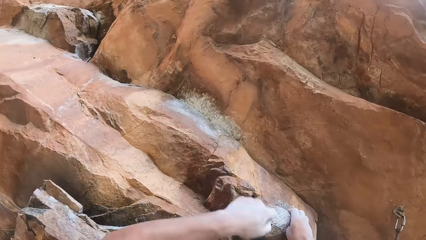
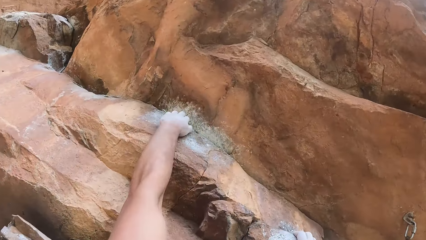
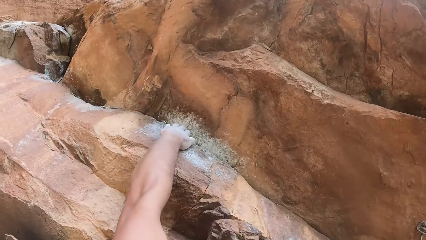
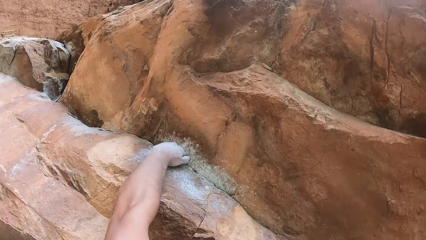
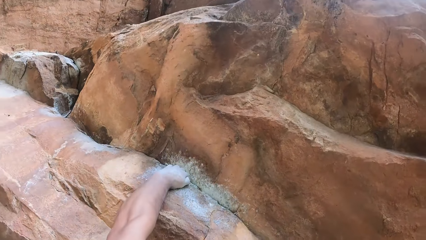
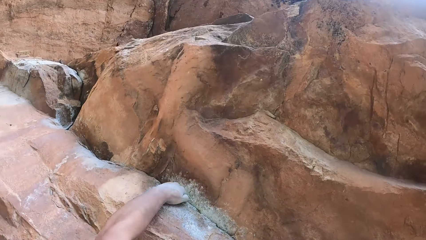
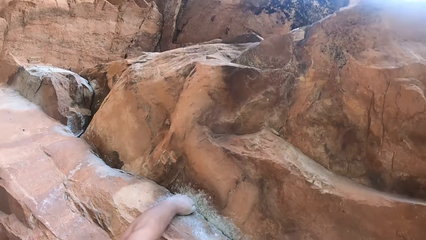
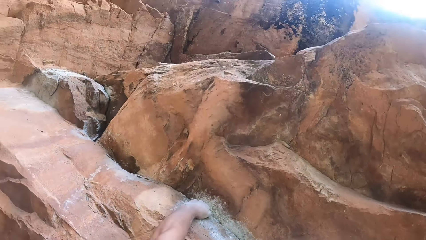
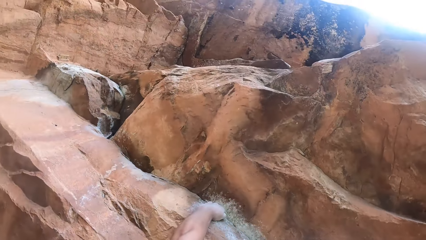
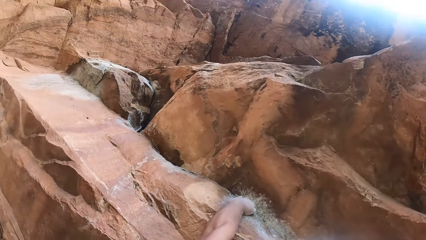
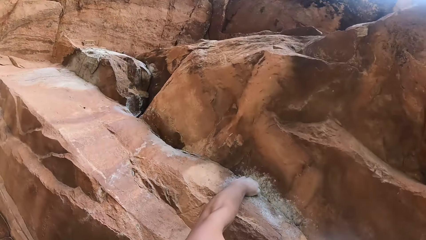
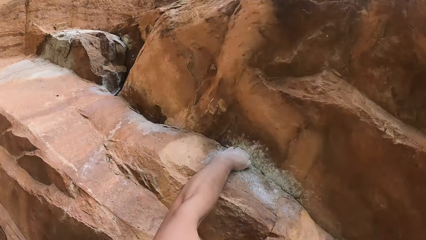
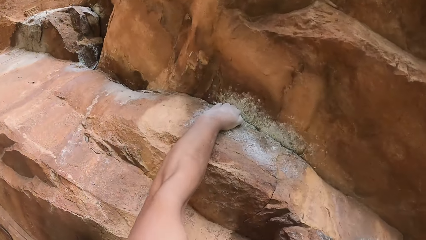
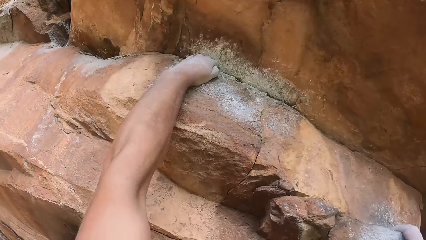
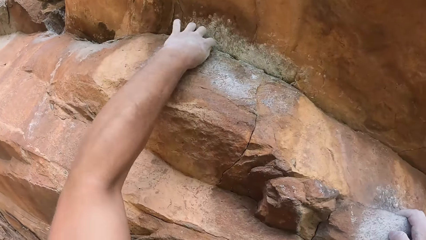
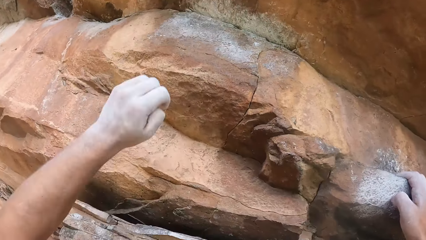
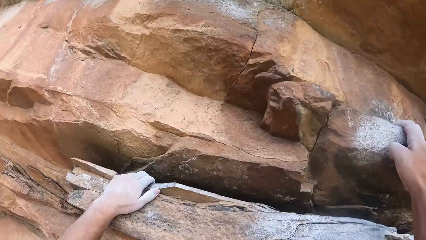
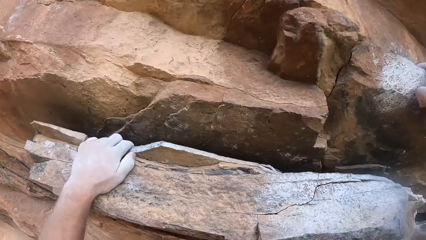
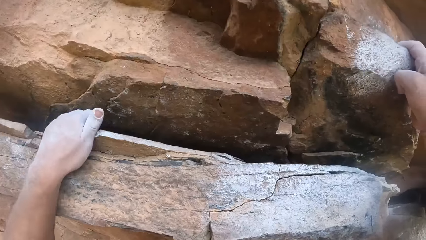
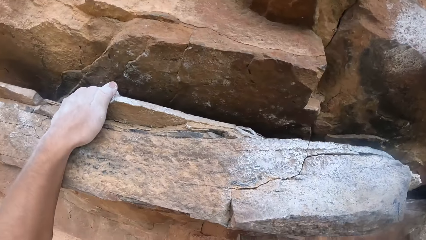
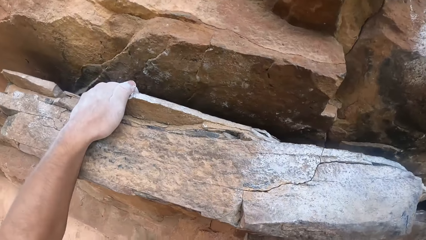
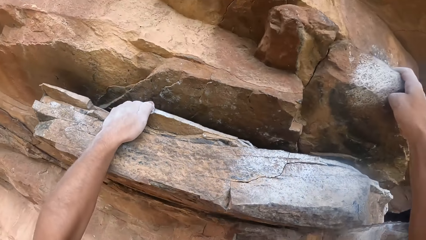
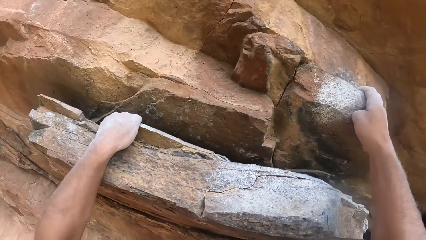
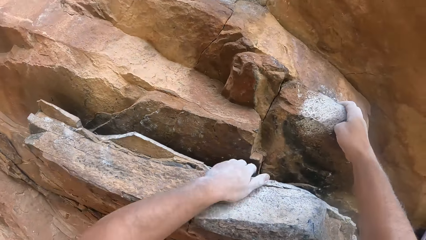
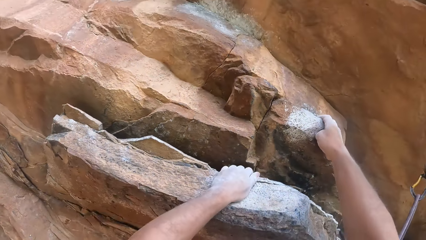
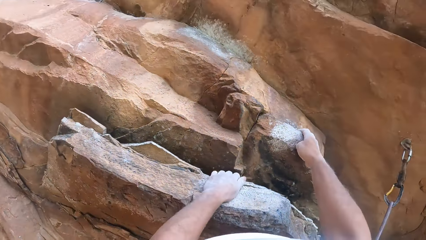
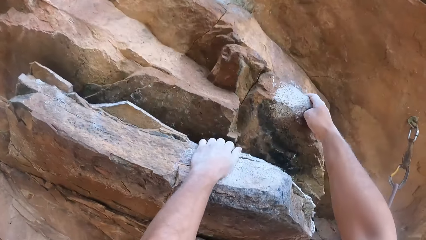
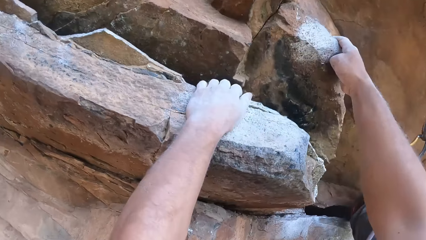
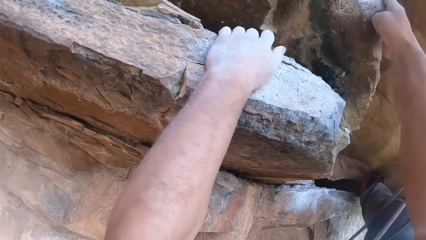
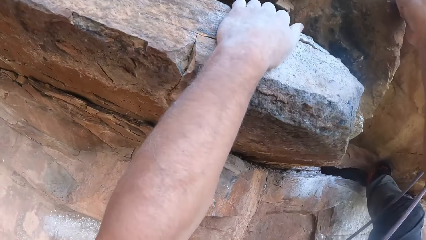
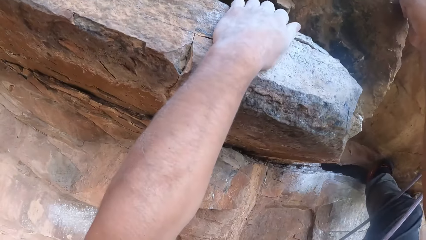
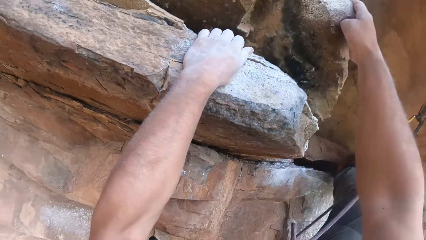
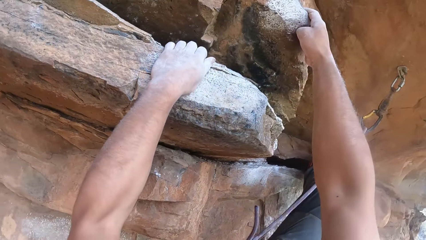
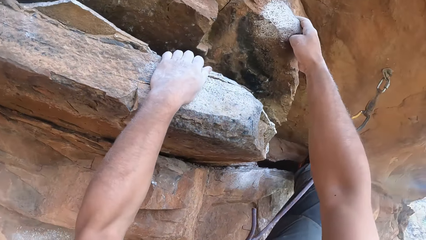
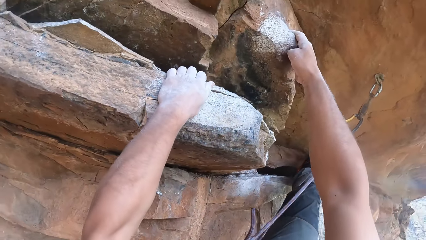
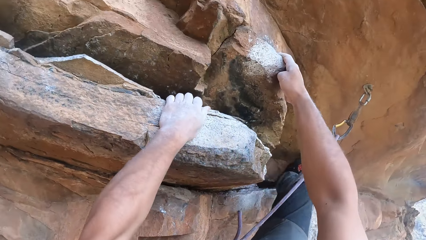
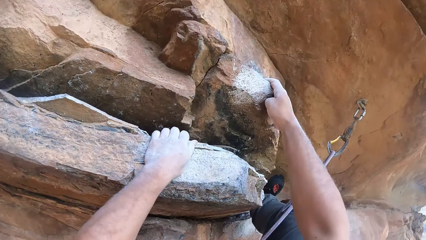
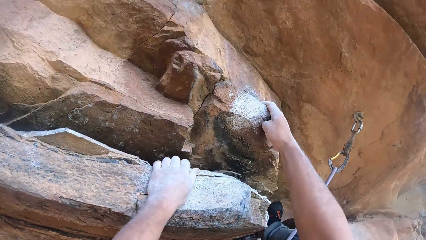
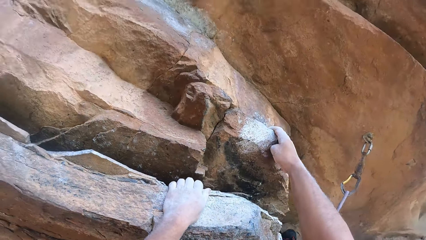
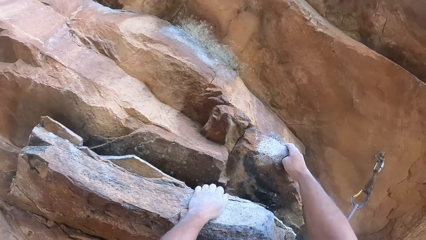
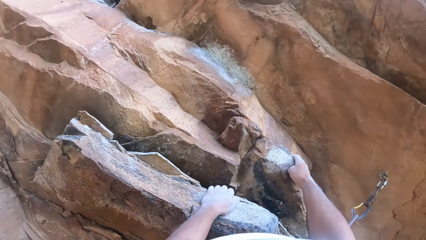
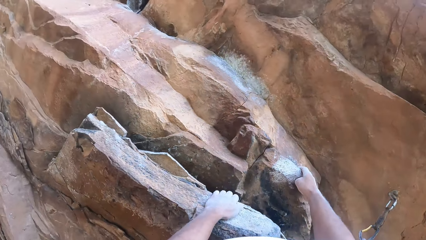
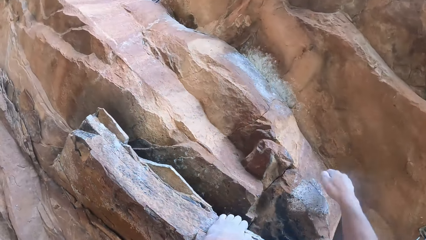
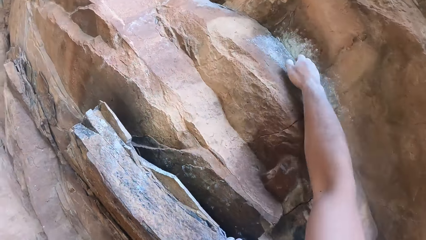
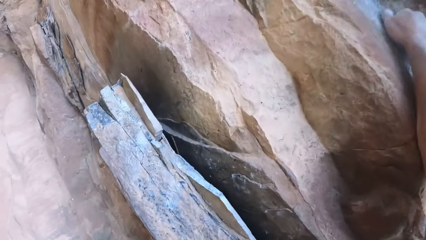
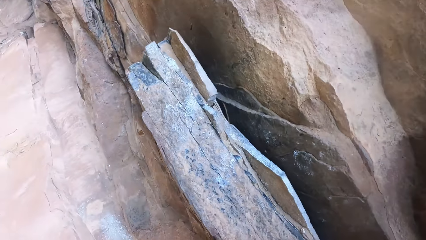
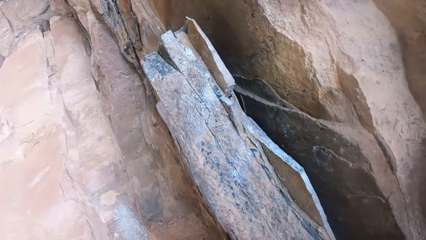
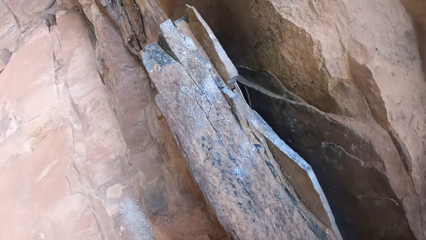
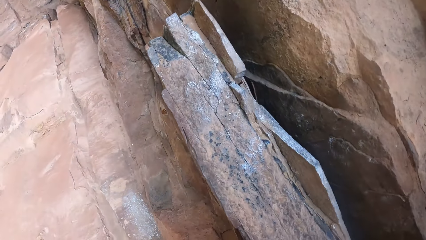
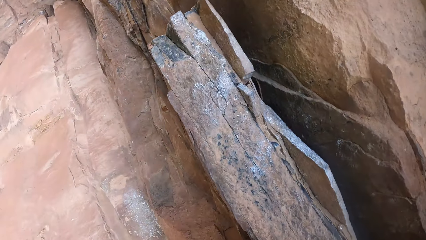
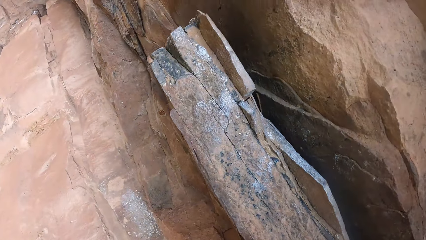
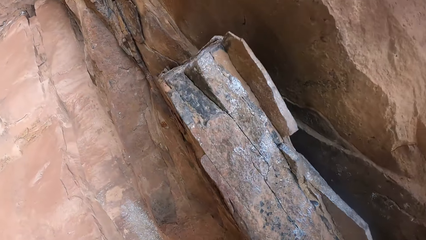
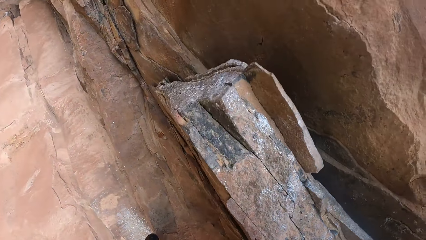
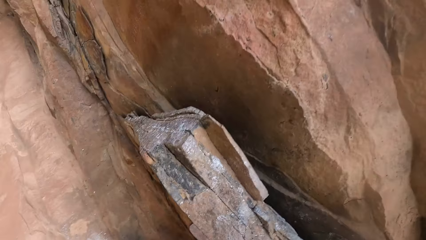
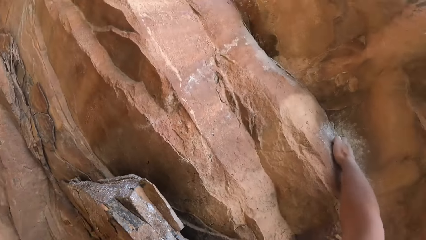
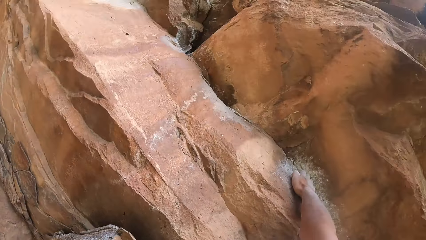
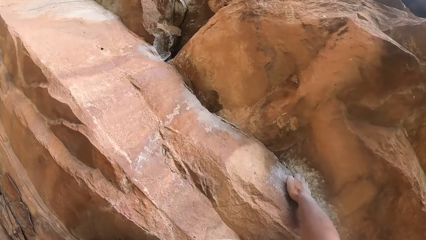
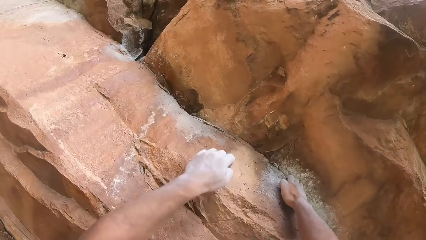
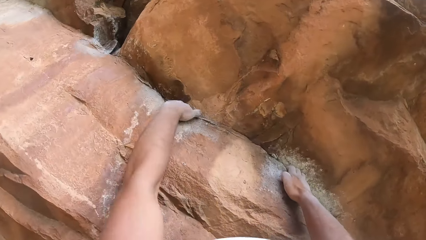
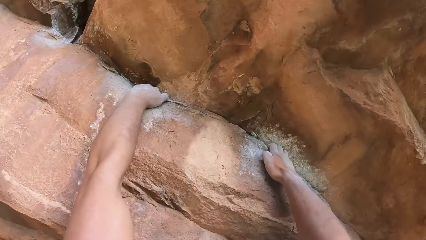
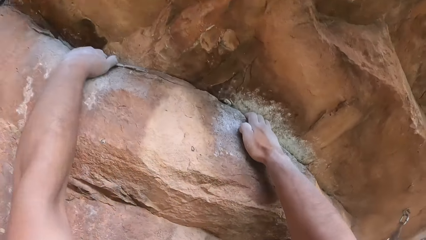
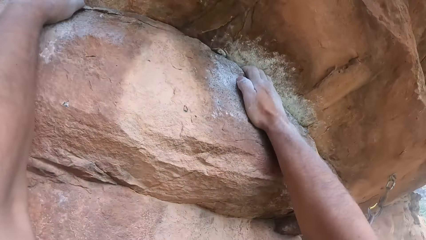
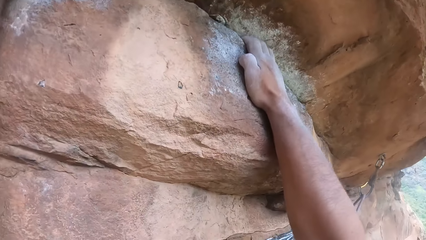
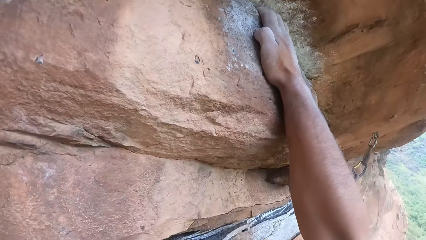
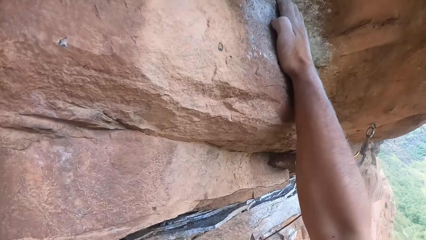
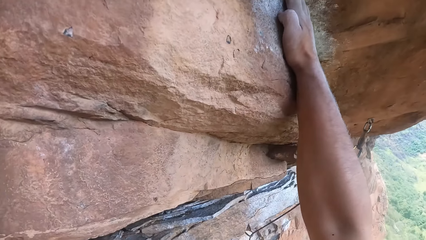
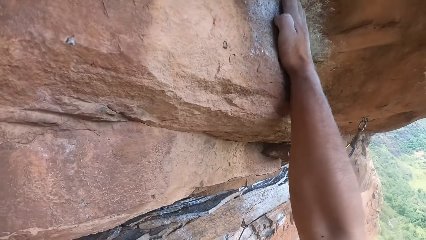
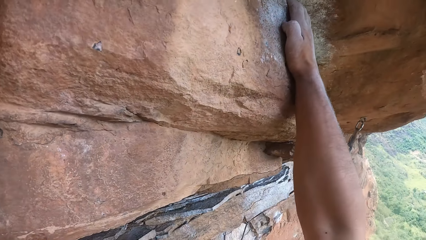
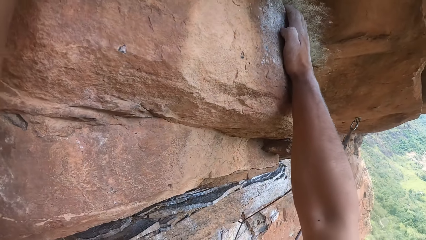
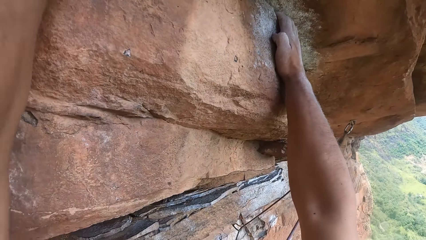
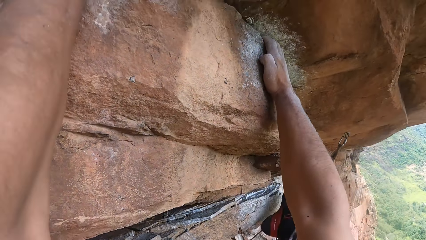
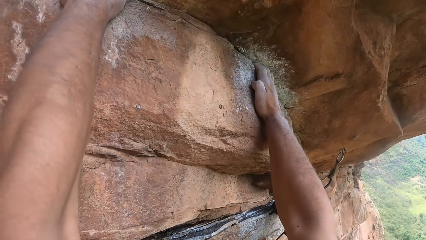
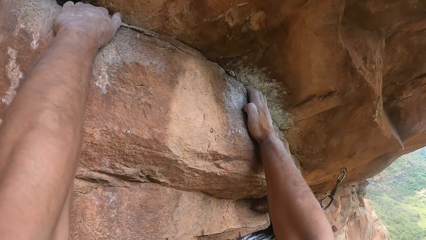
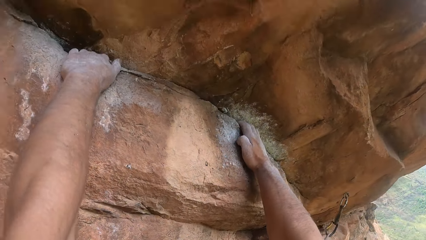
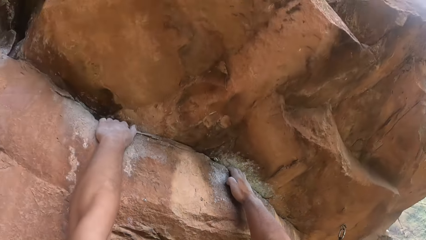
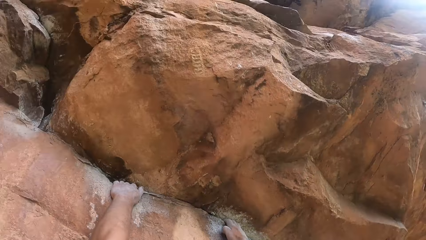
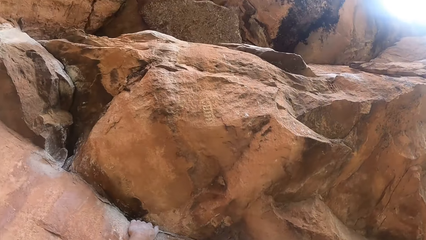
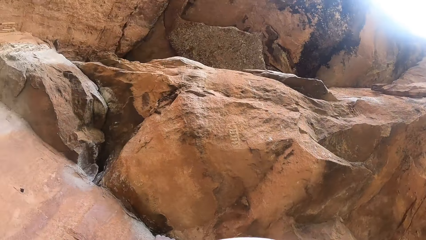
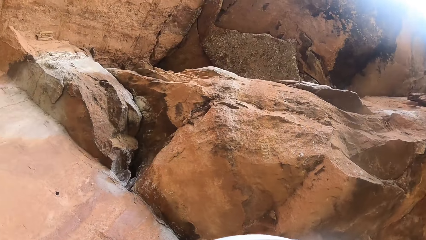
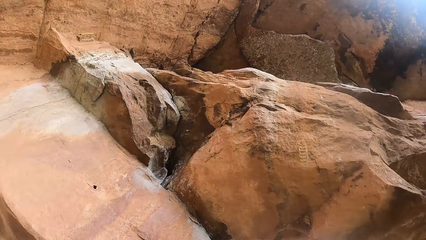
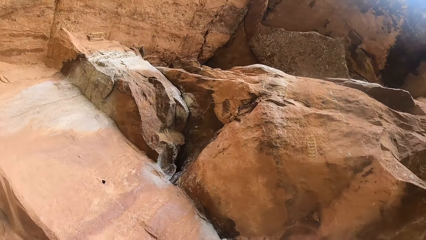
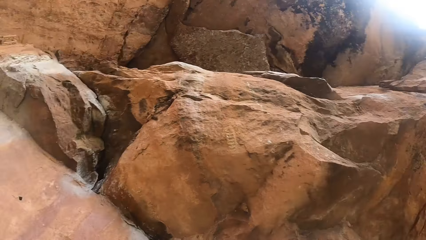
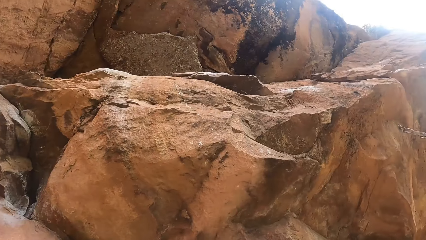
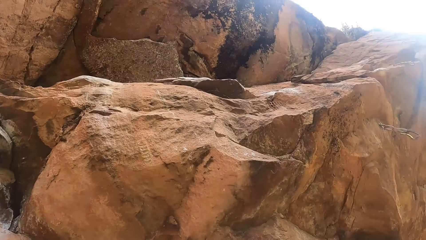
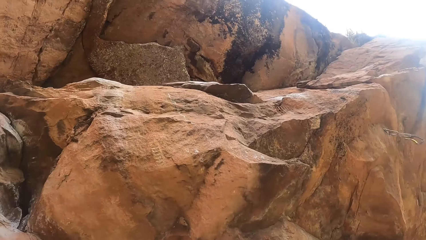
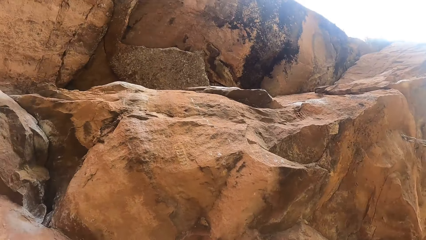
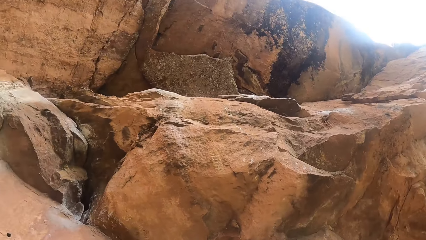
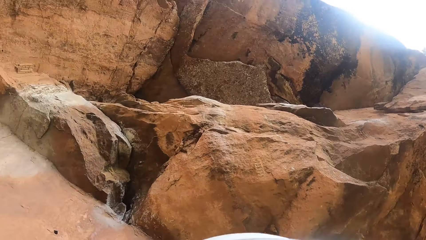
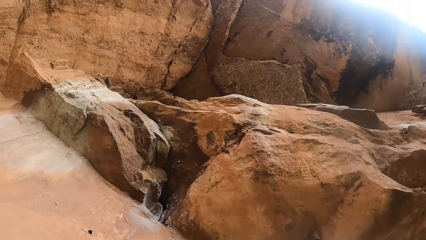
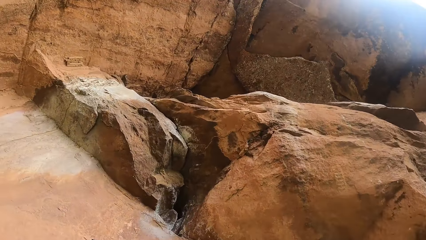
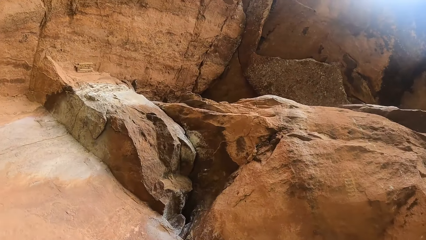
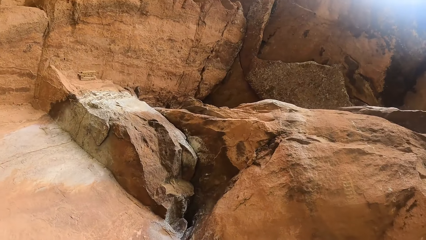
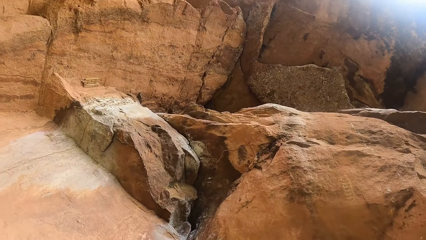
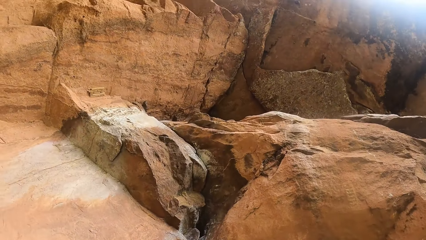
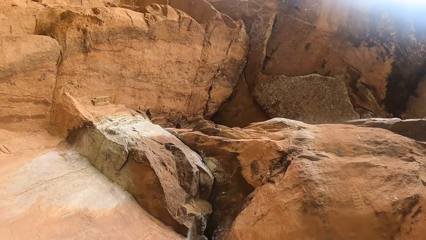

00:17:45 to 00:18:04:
The camera wearer holds on the rock. They hold on the rock again. They lower their hand and move their hand. They move their hand again. They ascend the rock, hold on the rock, and ascend the rock.
